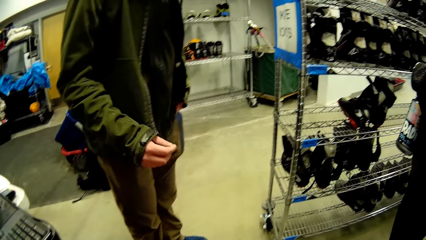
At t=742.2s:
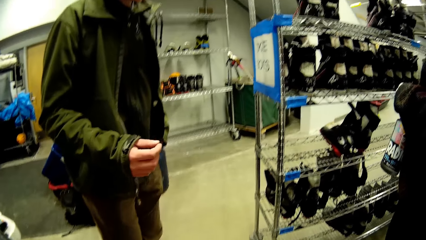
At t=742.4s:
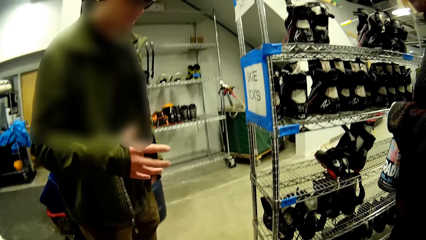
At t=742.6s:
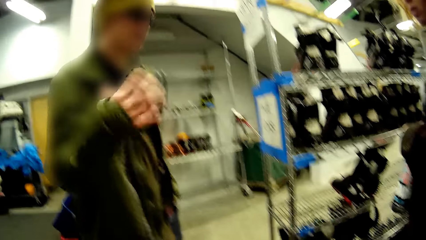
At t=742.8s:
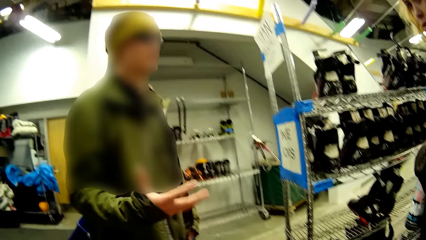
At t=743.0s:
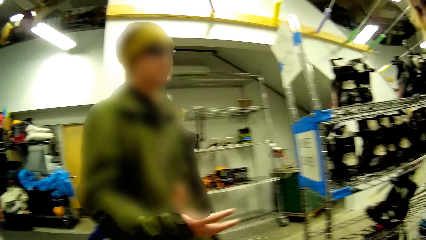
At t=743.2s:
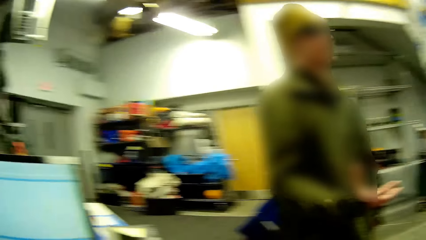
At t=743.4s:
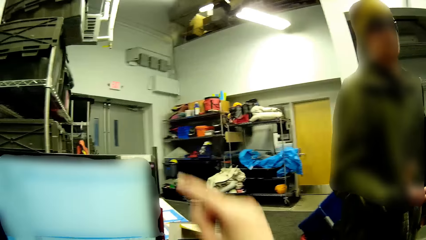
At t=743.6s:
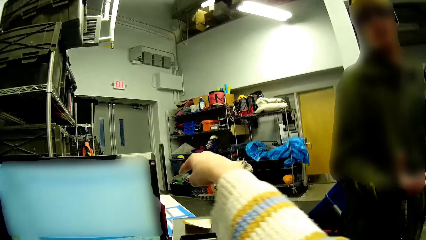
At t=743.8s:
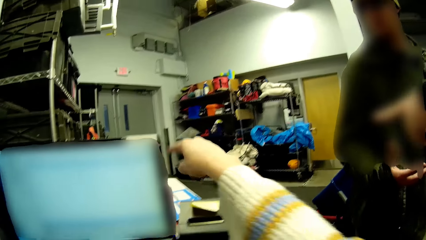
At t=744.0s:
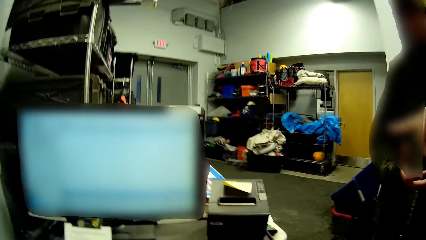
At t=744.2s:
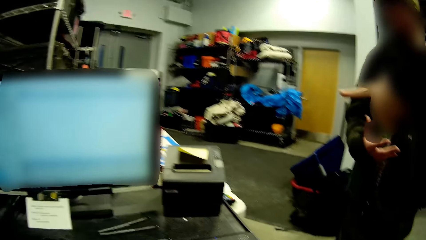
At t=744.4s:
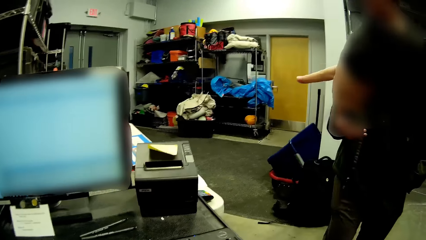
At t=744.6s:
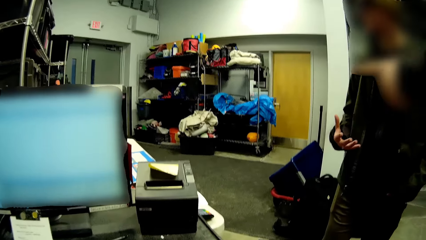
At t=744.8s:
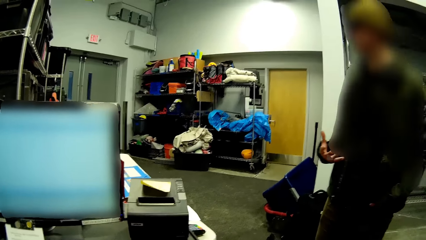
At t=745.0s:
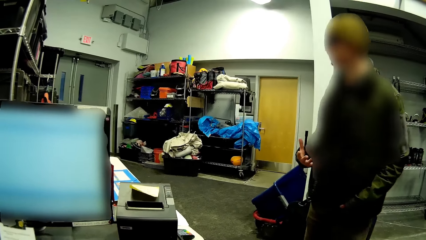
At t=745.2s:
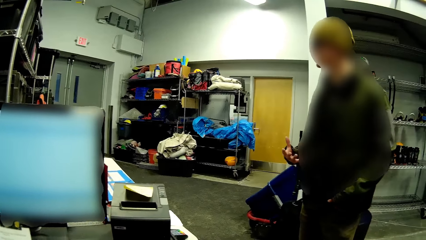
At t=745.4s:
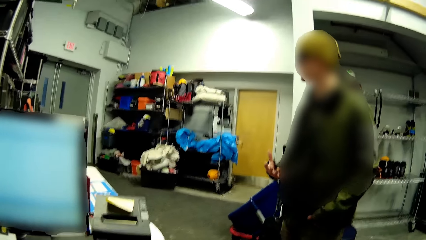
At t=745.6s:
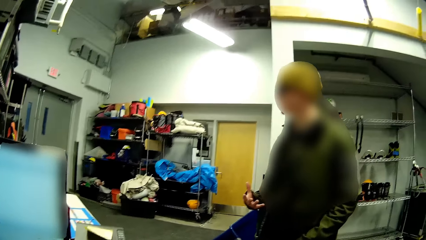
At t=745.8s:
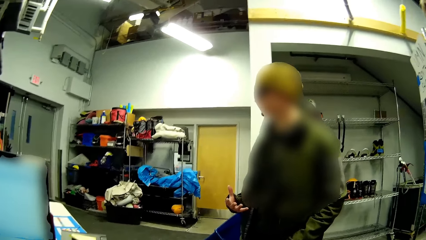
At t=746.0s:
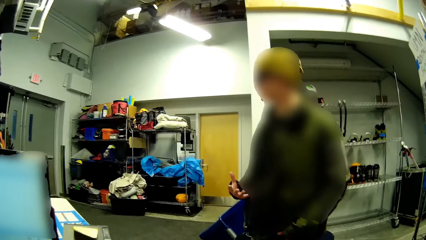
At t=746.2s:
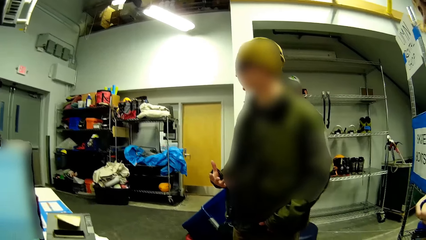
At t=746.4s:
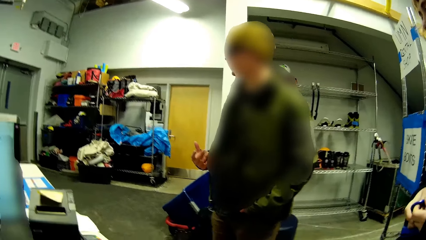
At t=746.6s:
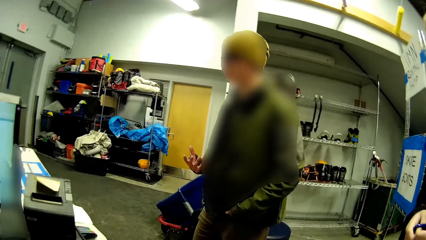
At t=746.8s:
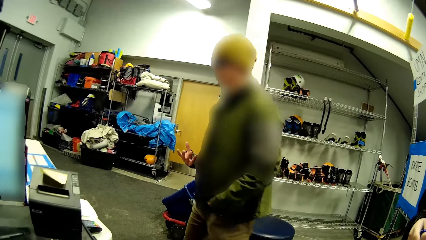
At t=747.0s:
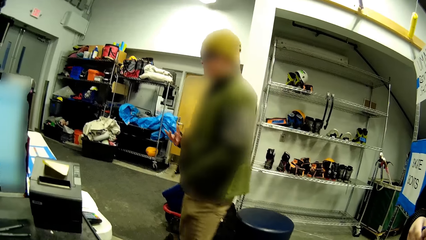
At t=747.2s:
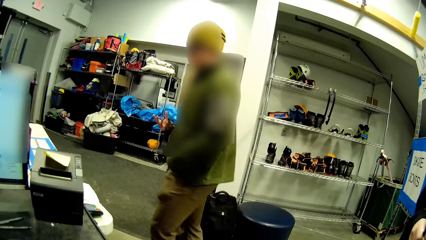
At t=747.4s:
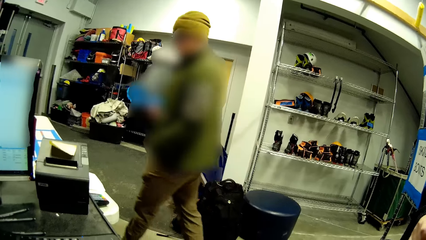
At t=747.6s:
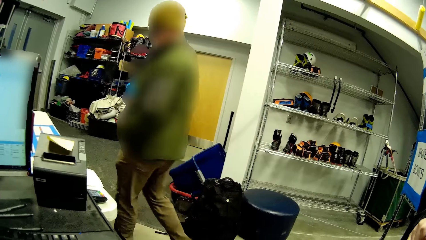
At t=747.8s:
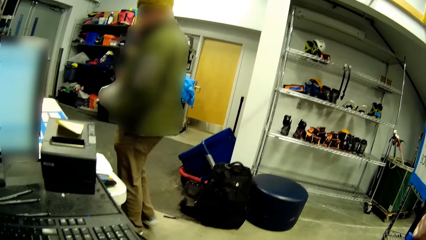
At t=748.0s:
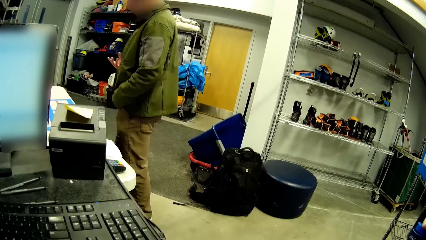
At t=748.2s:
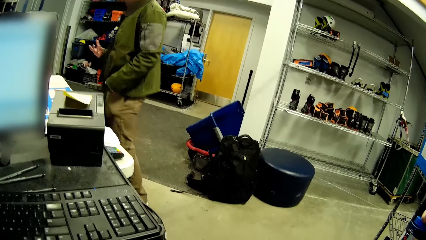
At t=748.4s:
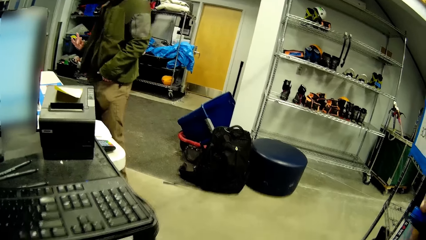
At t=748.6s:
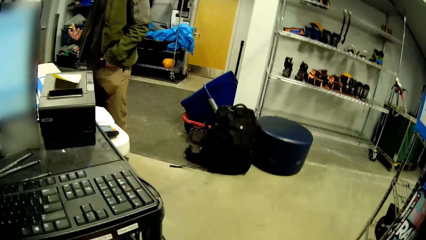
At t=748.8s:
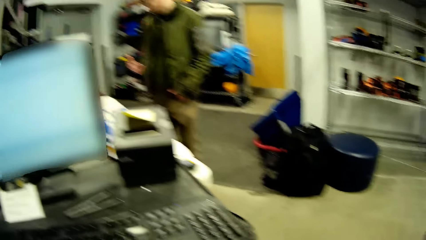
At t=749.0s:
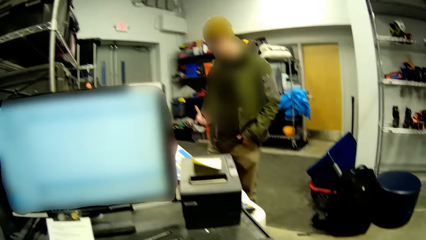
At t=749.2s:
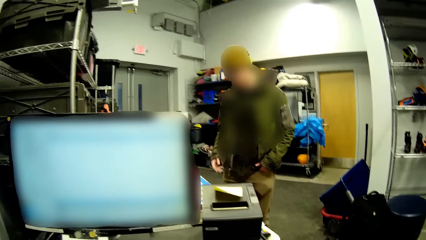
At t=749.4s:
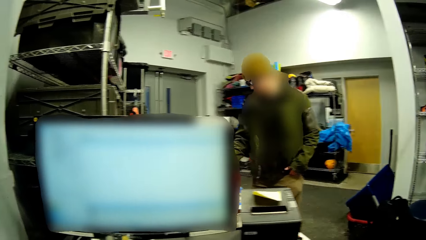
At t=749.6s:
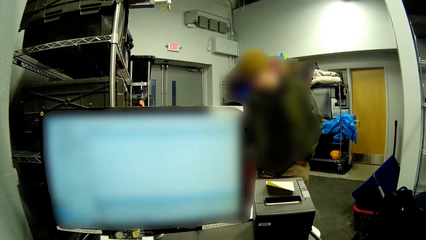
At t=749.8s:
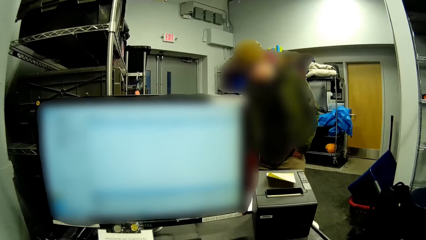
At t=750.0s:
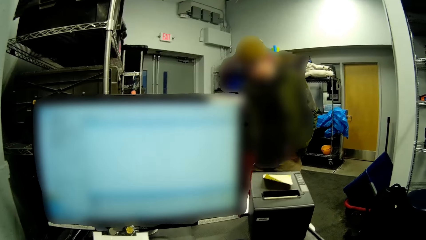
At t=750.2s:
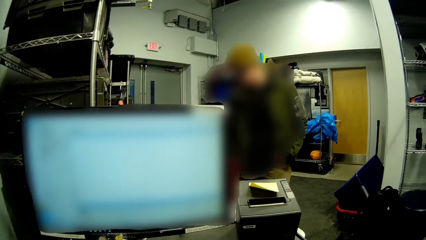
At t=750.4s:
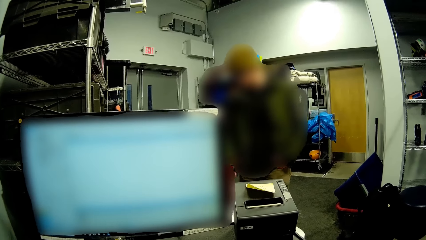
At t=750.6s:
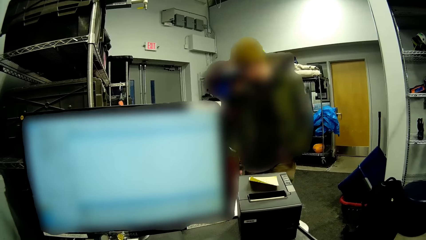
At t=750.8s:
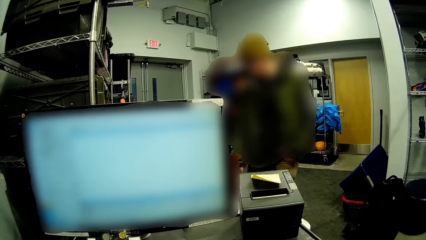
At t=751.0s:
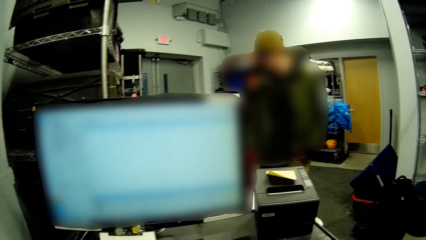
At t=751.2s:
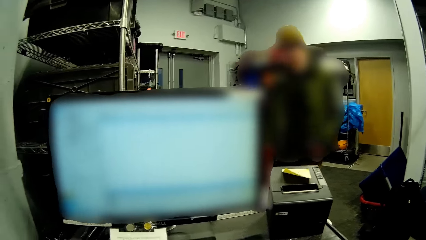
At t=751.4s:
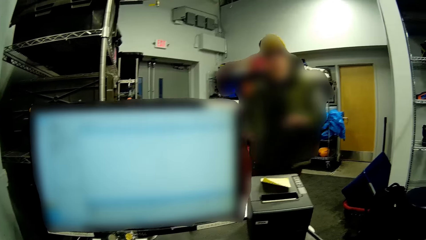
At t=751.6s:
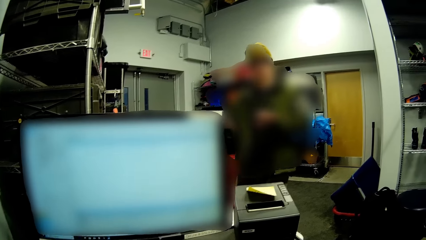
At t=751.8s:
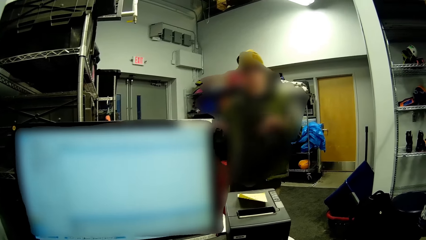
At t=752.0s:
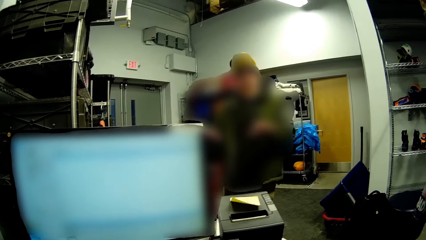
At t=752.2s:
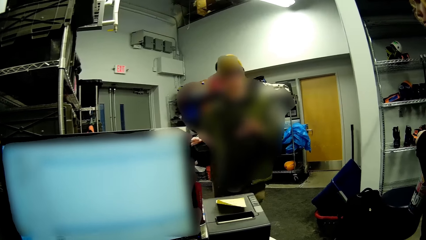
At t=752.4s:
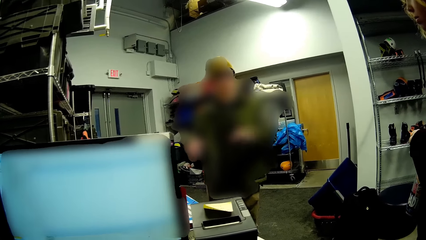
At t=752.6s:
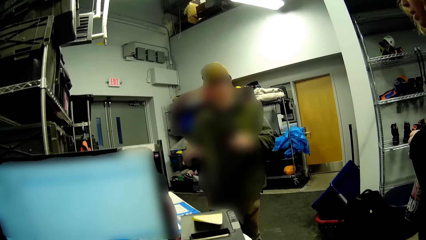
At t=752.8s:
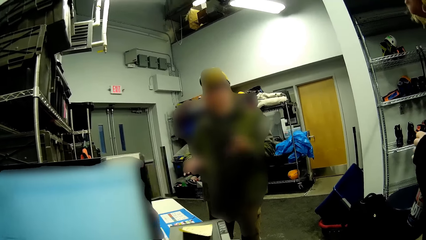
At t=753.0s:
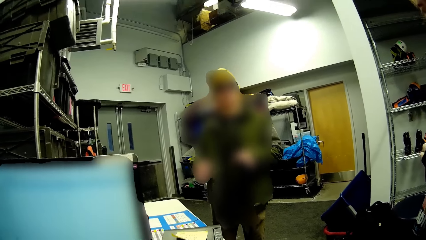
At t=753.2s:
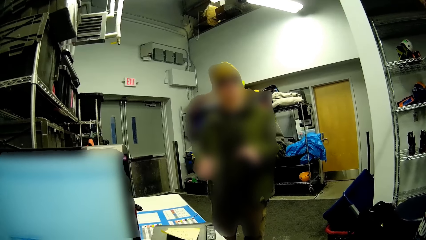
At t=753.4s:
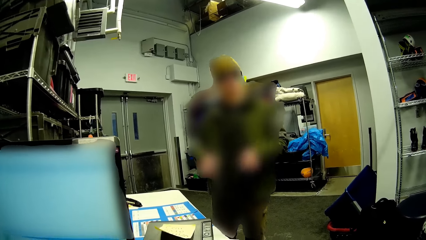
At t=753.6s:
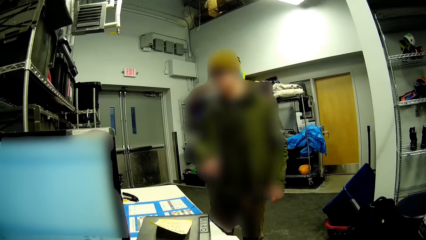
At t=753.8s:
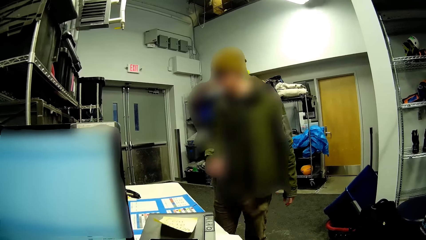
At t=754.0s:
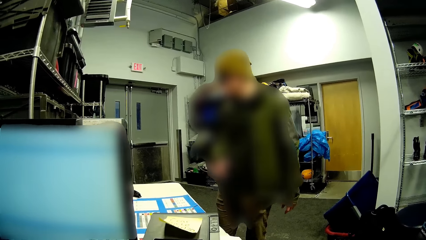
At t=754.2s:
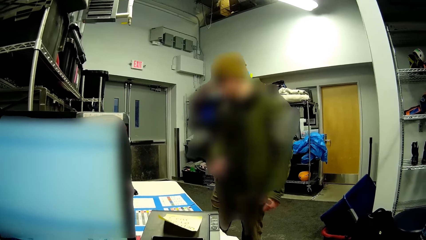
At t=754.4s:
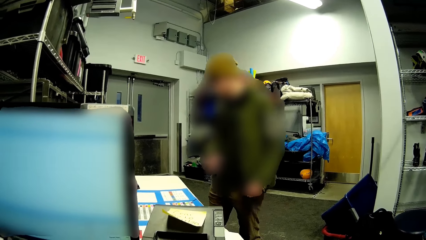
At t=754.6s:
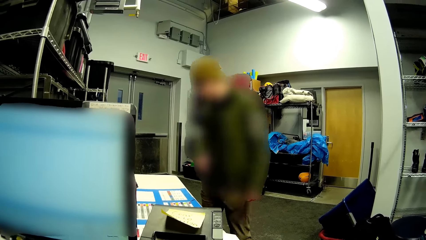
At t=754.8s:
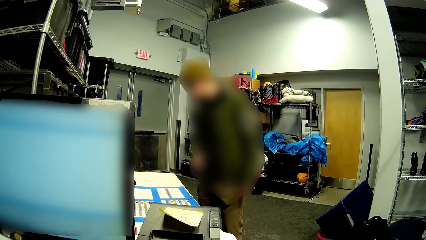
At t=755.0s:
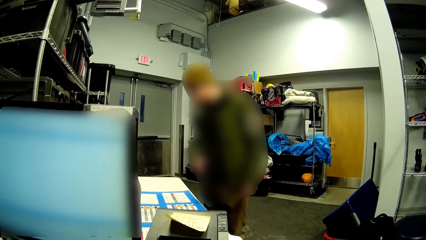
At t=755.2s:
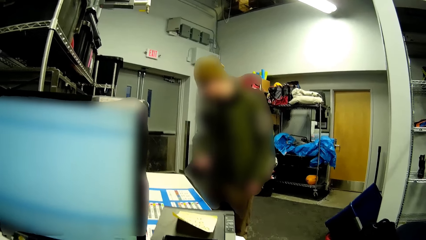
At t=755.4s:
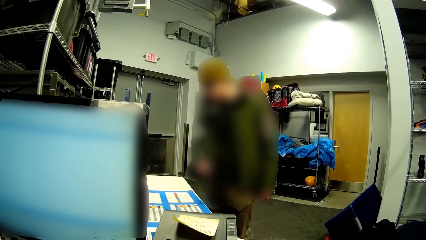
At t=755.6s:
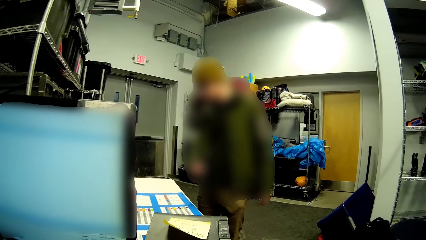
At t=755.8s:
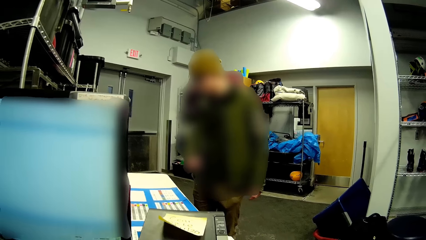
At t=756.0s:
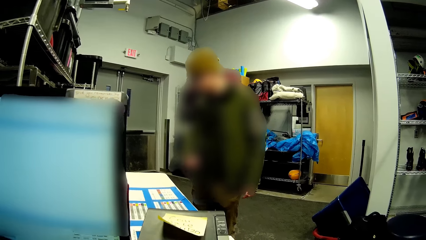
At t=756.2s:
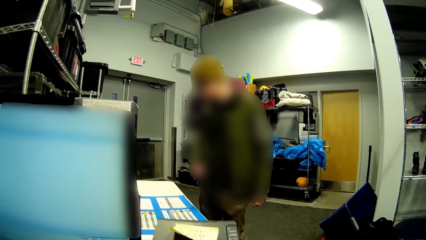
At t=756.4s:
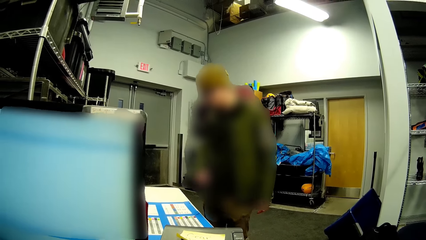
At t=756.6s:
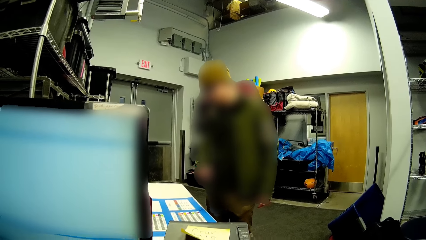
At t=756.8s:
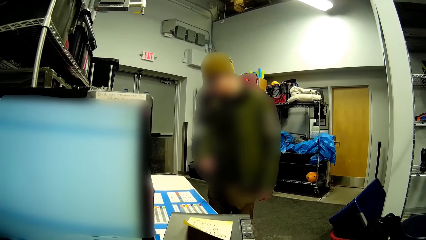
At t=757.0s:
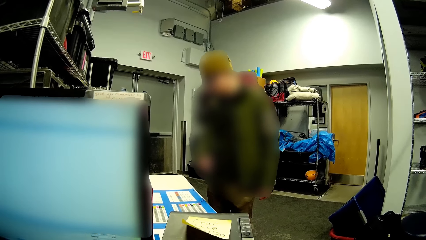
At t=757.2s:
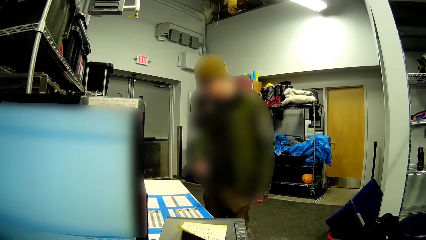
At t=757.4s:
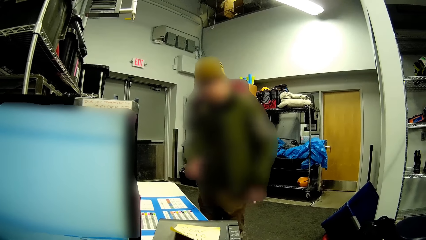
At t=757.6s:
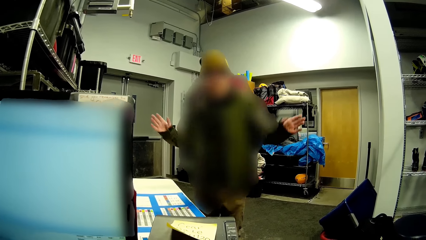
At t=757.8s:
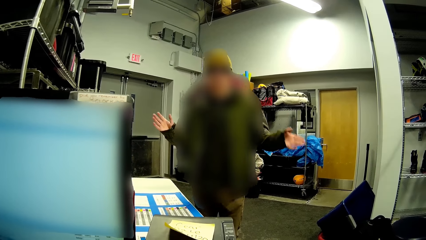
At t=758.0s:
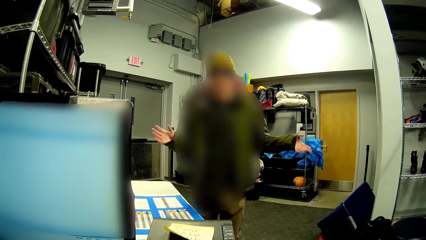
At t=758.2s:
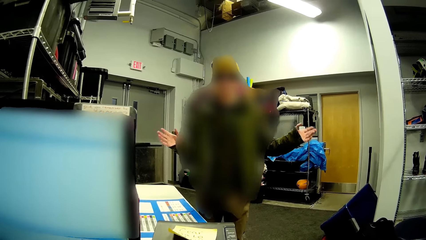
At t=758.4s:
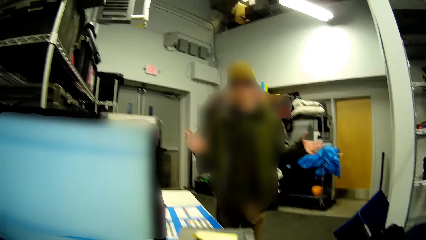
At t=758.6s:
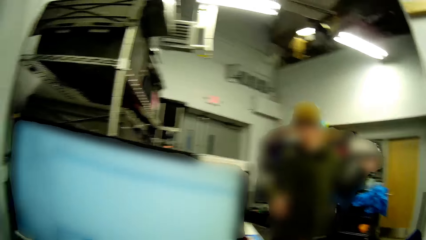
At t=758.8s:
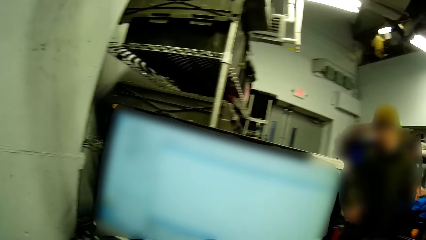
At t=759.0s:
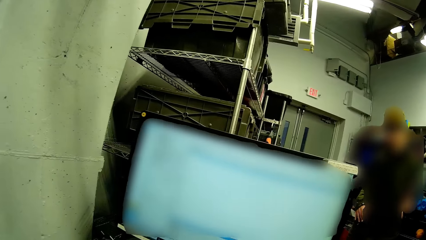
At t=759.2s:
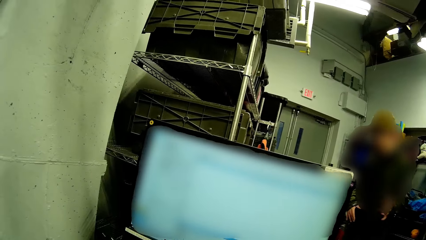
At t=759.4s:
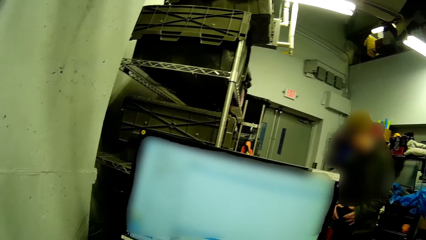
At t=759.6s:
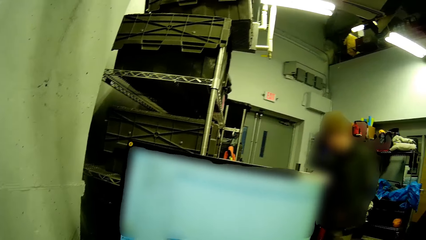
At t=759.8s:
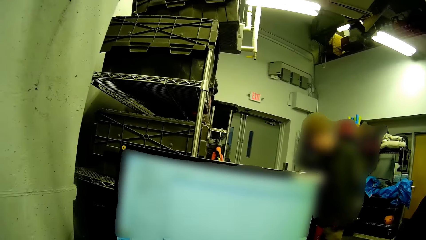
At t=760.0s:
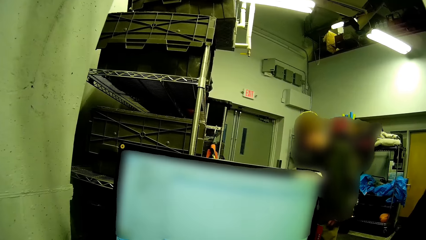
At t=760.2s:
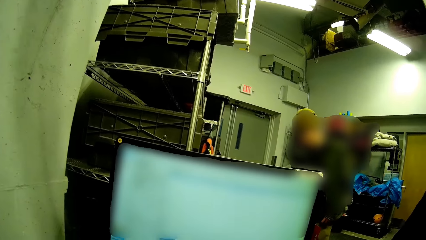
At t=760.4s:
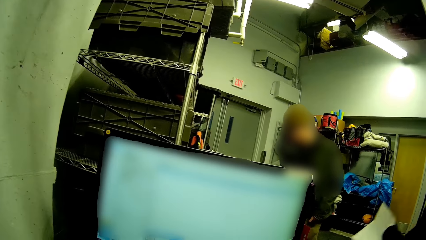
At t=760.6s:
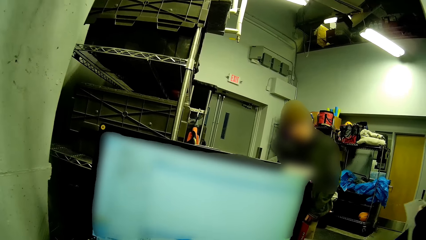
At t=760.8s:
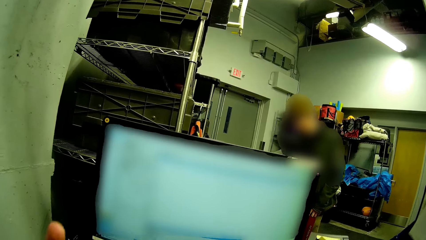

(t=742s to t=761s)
The man demonstrates with his right hand. The camera wearer points his right hand at the papers on the table. Another man points his right hand at the paper on the table. The man walks to the table. The first man demonstrates with both hands. The first man moves his hands side to side.
